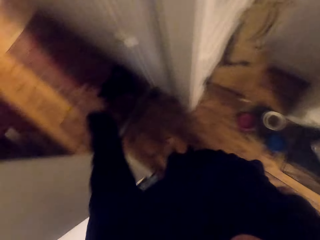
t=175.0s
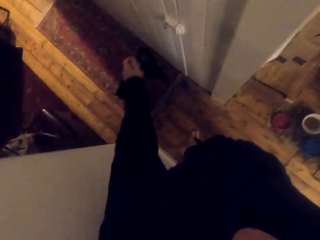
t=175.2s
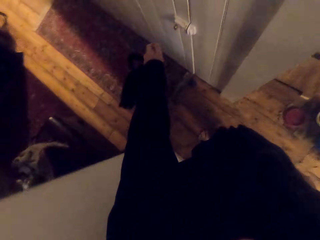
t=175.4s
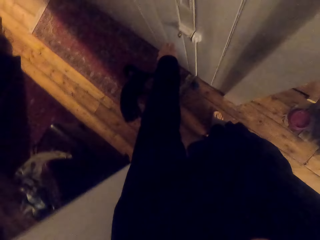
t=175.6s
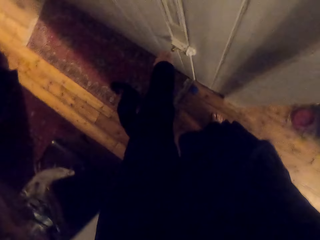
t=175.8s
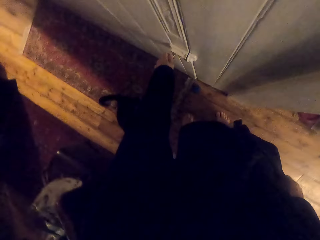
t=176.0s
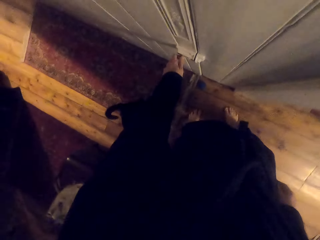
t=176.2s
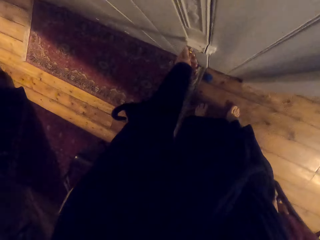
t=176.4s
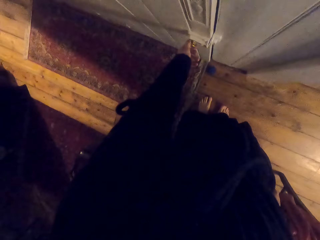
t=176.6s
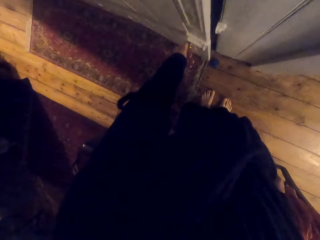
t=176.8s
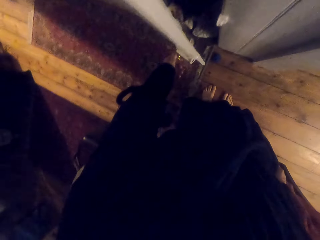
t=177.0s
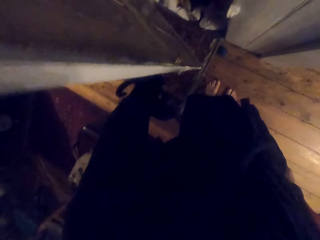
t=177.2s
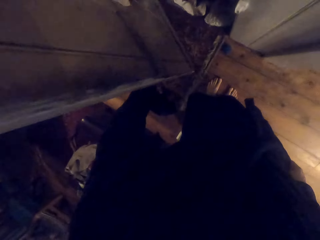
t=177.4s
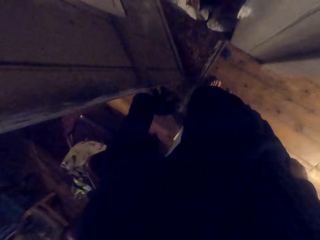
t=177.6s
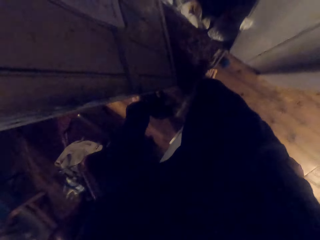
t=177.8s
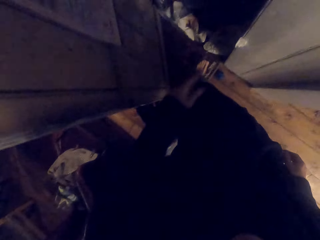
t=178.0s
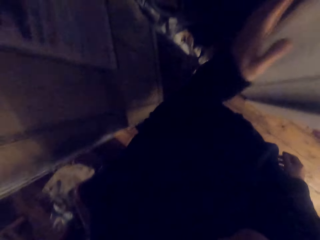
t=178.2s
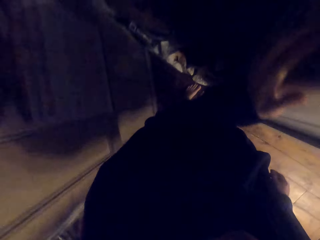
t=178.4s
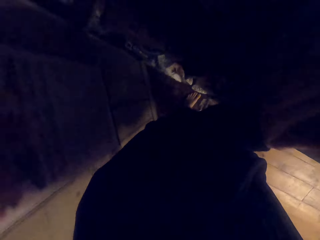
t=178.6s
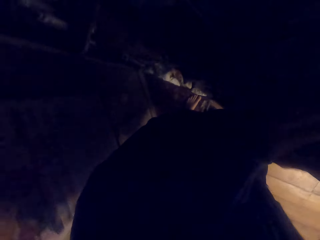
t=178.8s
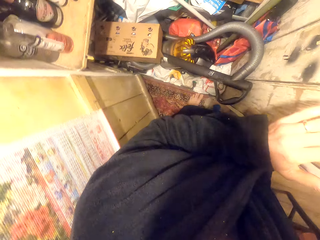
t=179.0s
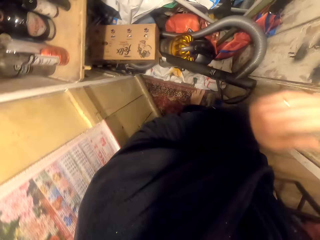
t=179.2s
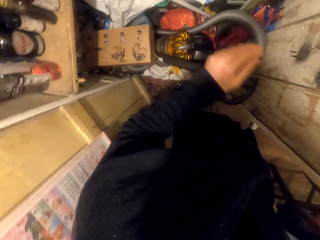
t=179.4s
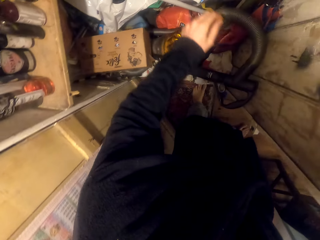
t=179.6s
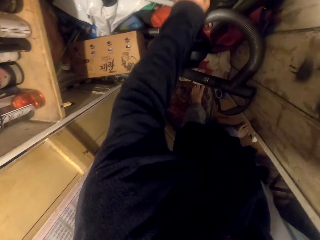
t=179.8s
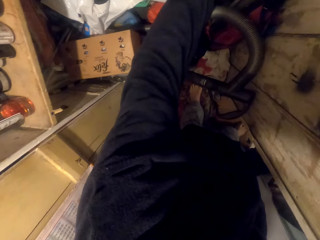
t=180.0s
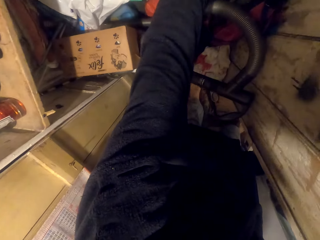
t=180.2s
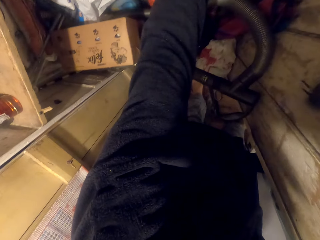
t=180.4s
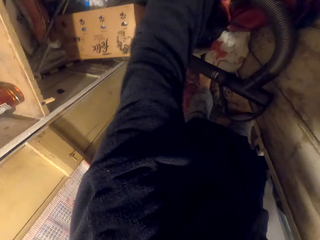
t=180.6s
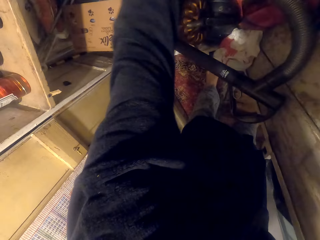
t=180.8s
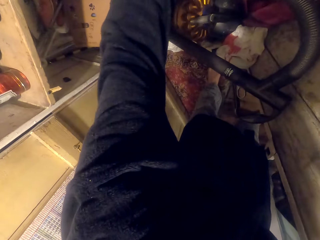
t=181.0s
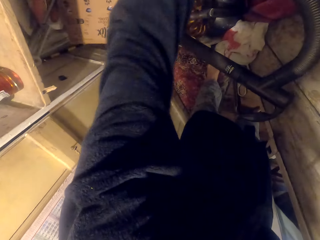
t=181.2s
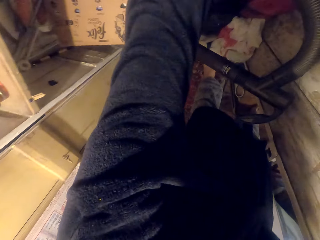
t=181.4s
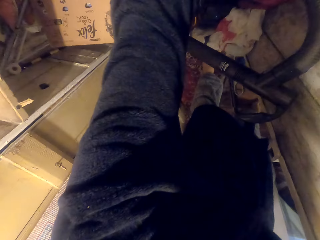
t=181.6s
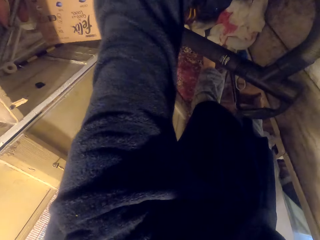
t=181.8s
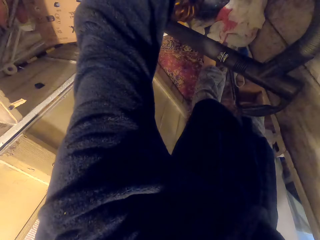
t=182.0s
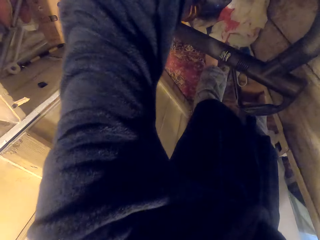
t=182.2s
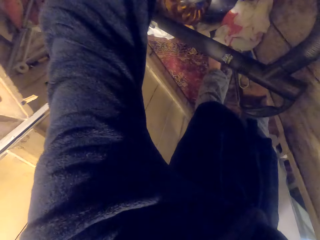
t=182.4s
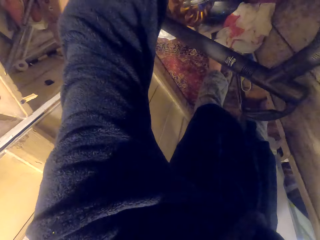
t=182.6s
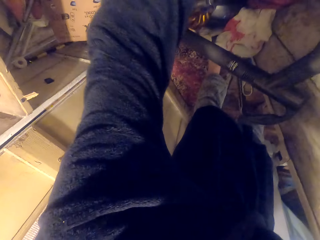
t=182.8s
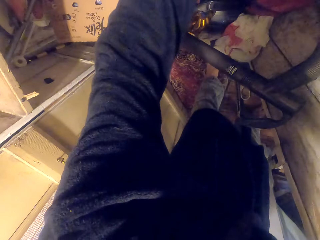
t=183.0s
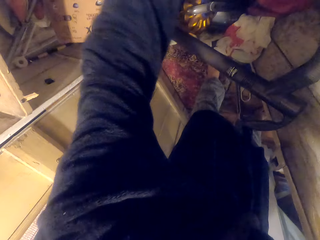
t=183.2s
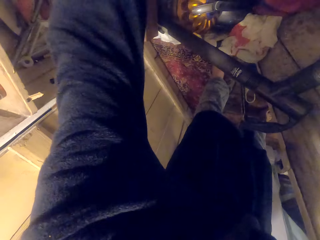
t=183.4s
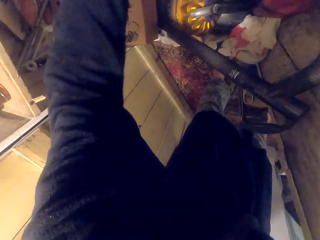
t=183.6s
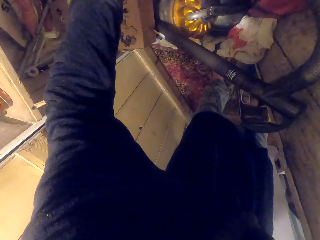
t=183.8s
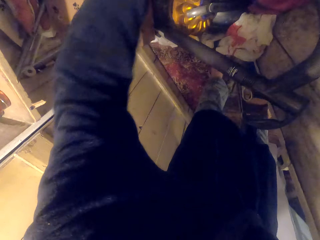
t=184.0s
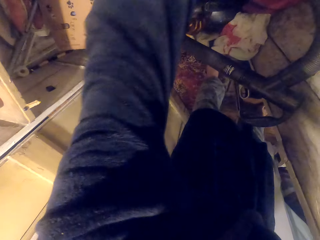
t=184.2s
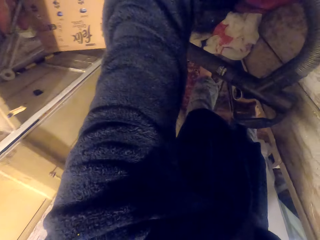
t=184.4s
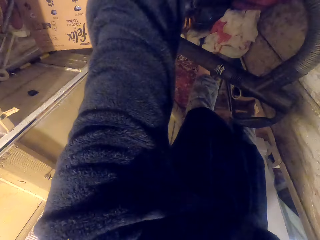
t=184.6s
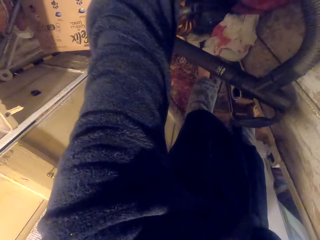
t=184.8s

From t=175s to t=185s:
The camera wearer opens a store door. They hold a door knob. They turn on the lights.

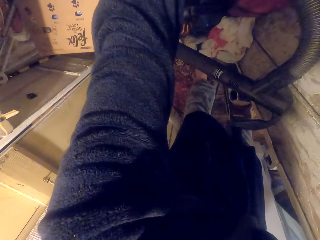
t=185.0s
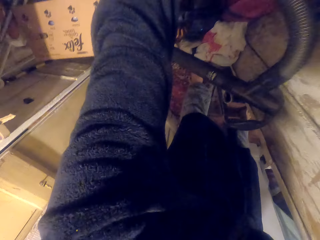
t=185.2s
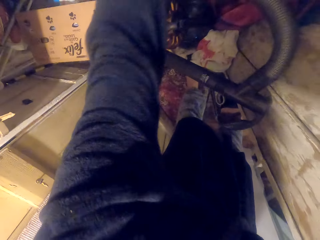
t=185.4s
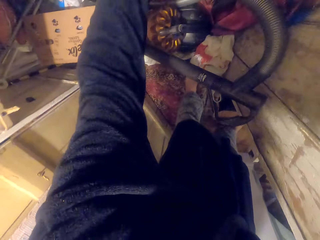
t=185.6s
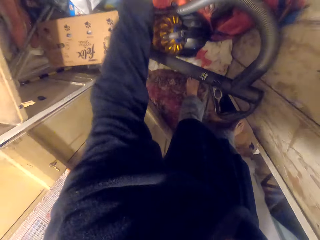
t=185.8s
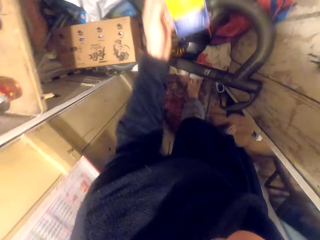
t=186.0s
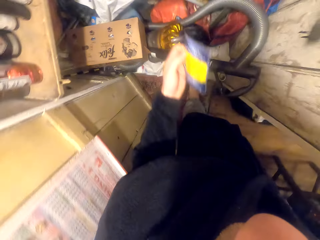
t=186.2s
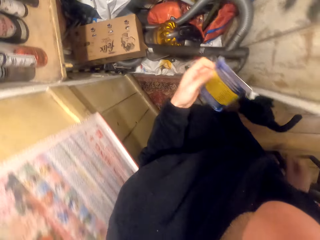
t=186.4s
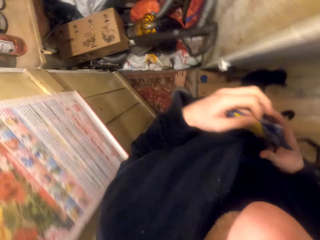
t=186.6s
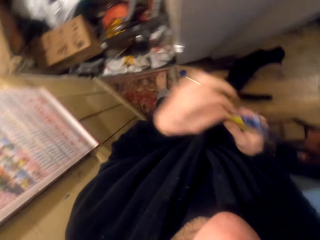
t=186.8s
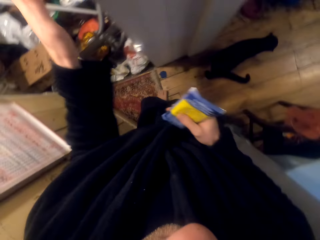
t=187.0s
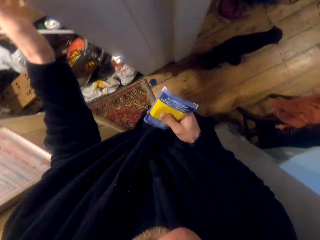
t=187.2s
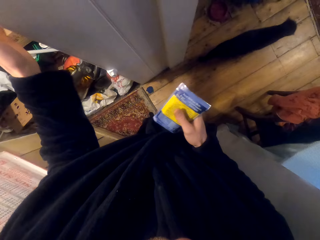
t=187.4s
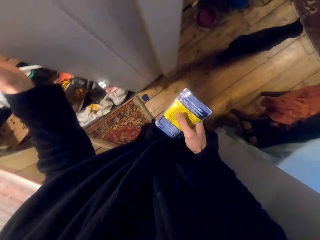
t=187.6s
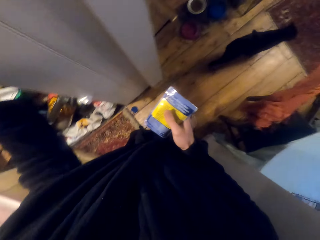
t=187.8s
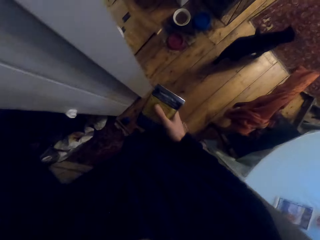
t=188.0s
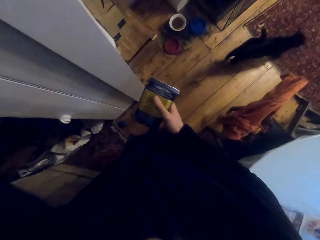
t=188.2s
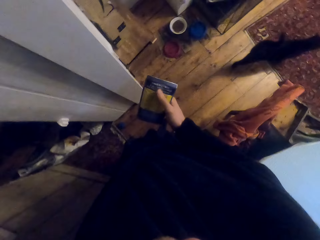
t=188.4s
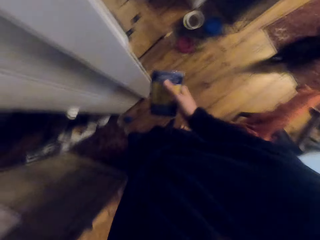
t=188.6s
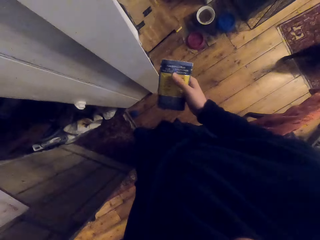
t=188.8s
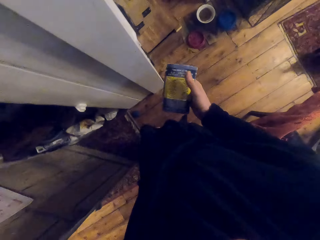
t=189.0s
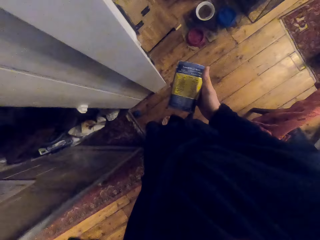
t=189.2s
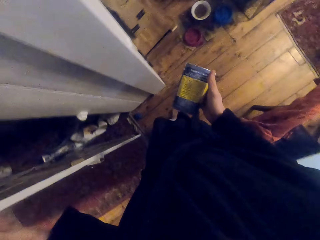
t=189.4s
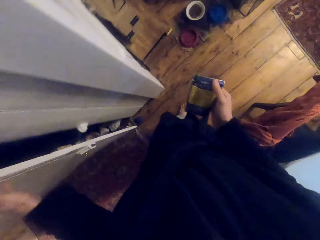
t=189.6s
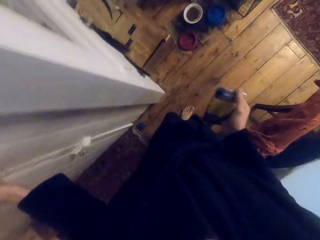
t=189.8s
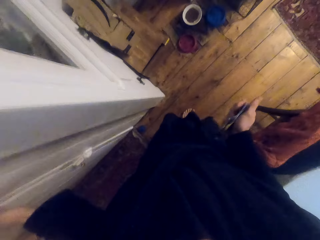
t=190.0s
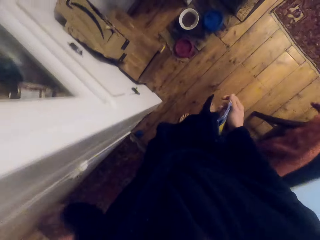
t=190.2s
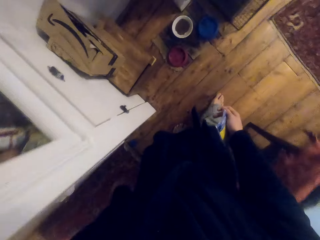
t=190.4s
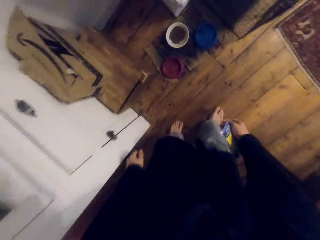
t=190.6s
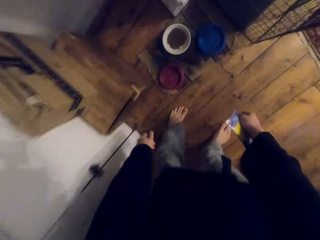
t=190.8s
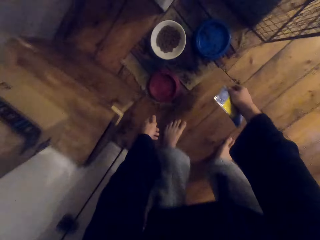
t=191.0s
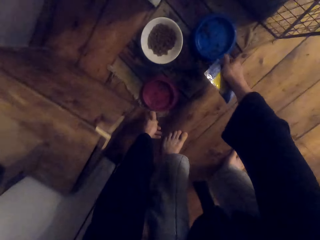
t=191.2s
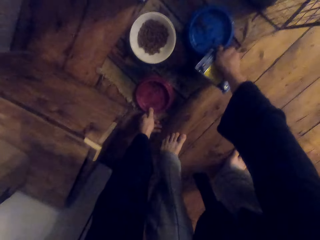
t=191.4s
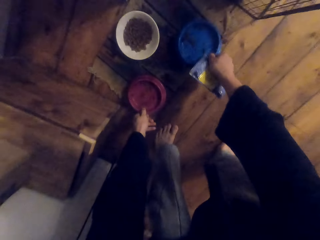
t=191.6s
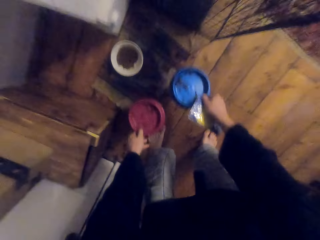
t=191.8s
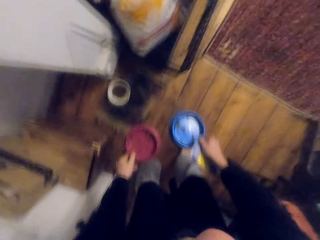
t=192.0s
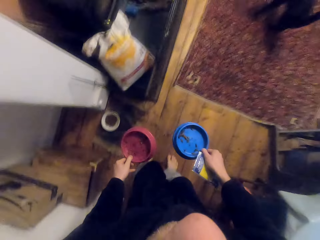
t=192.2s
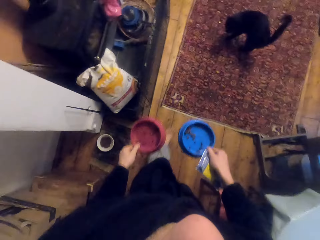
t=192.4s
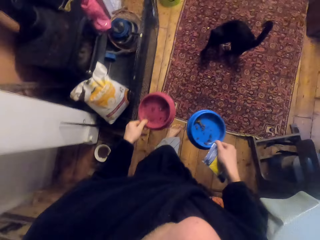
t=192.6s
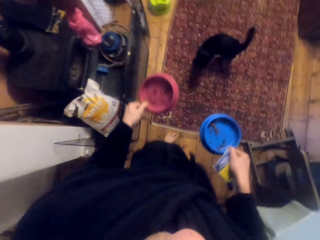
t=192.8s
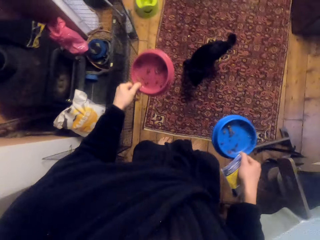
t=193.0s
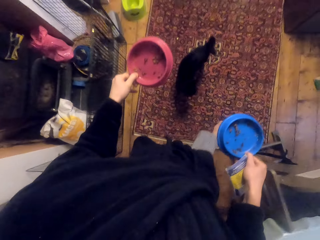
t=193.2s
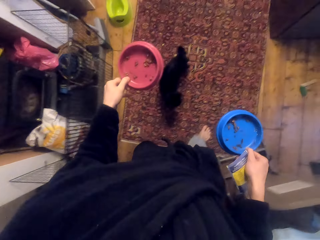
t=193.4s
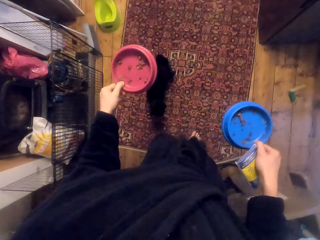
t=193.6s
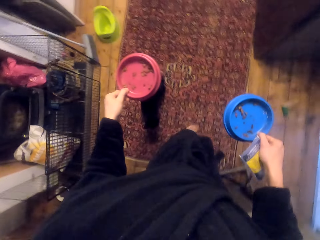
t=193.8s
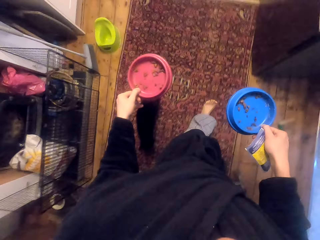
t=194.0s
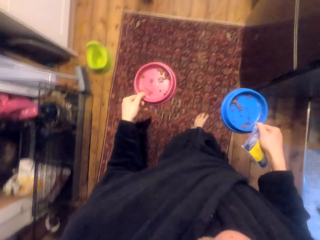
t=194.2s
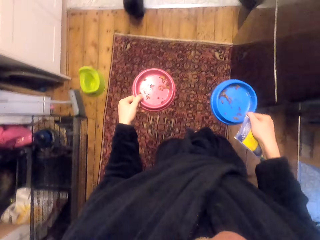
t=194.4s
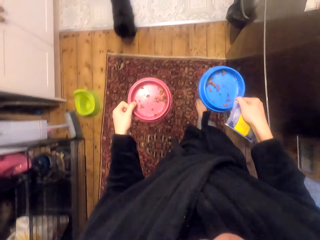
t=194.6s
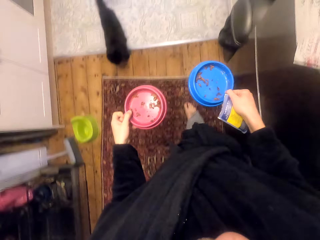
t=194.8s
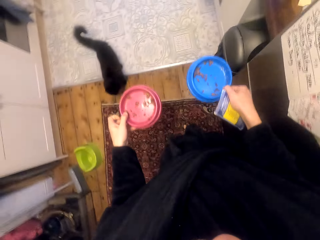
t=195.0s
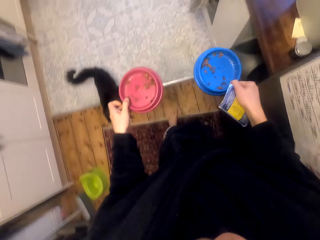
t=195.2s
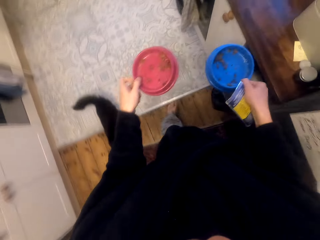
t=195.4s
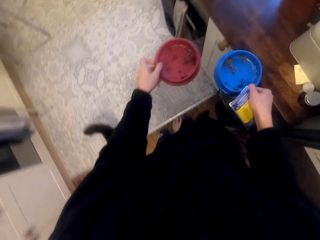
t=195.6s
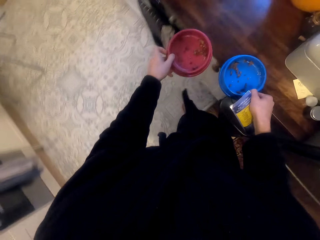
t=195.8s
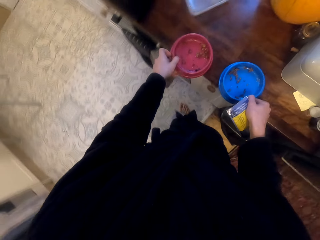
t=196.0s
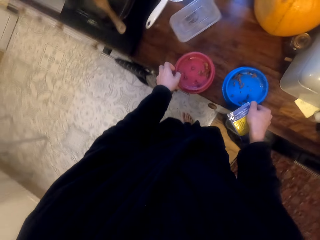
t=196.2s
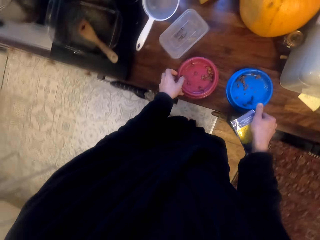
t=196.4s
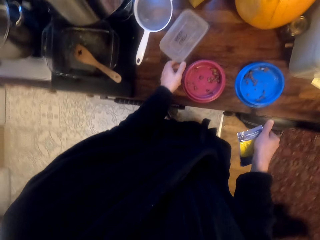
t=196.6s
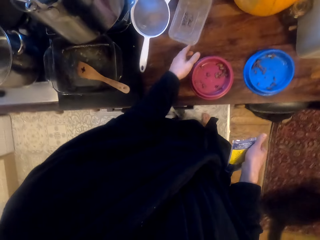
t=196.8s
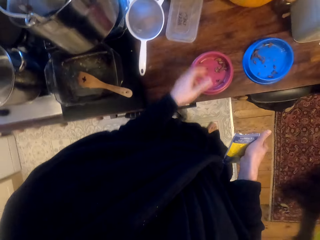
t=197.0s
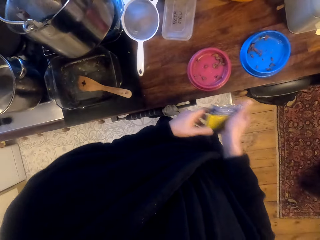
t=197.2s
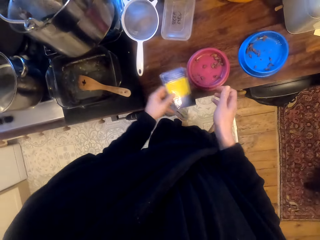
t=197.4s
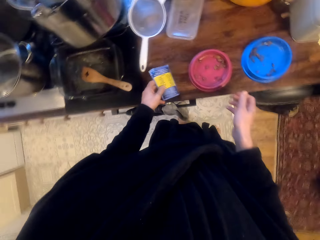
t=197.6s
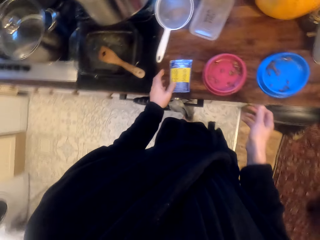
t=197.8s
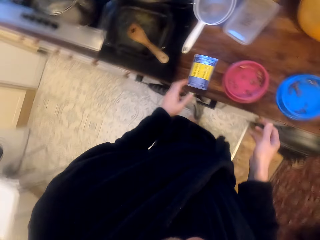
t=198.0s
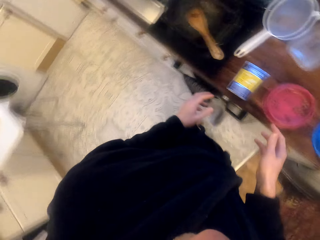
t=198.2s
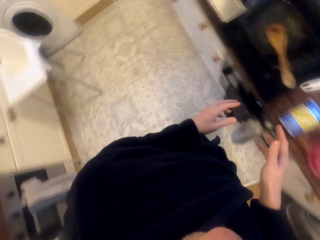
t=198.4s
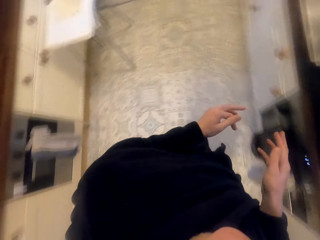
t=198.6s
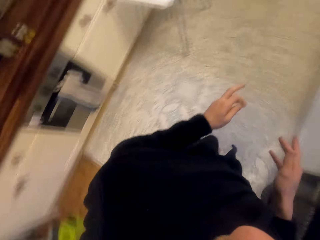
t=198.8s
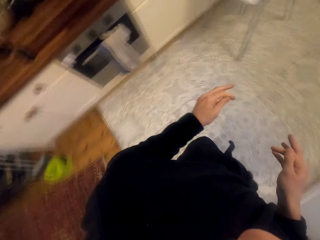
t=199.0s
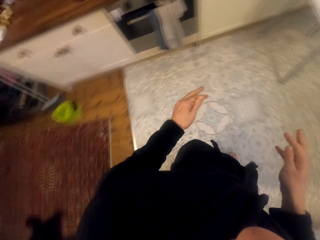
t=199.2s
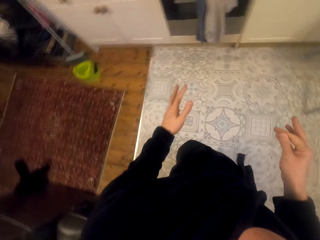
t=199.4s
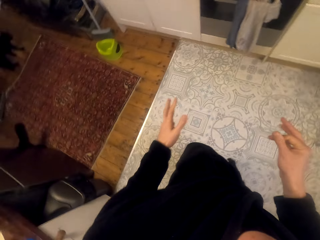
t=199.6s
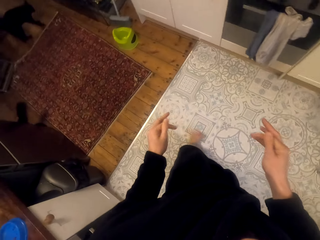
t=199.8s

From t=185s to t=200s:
The camera wearer picks up pet food. He holds something. He puts something on his right hand. He turns off the lights. He closes the store door. He picks up pet plates and walks. He puts the pet plates on the counter. He pulls a container. He puts the pet food on the counter and walks.
